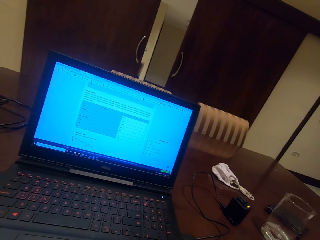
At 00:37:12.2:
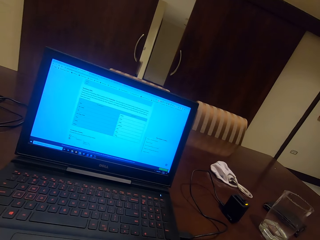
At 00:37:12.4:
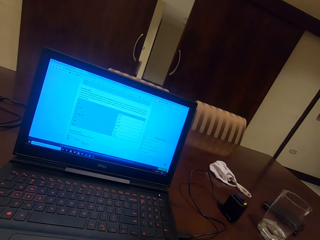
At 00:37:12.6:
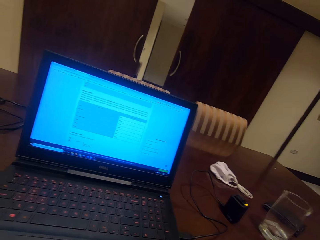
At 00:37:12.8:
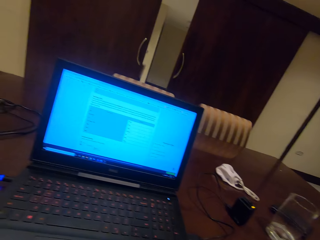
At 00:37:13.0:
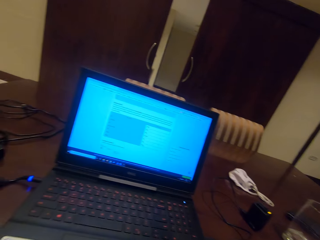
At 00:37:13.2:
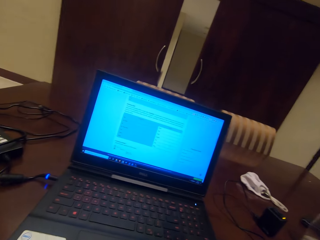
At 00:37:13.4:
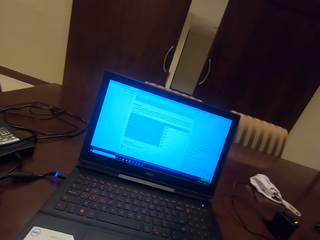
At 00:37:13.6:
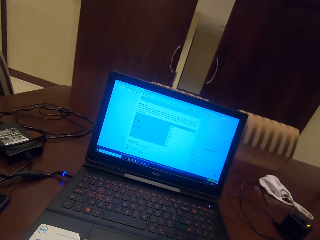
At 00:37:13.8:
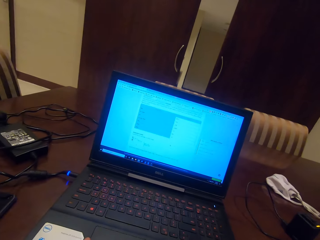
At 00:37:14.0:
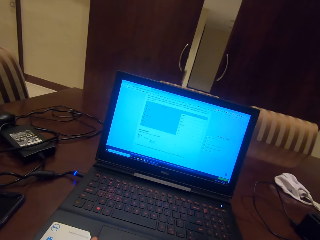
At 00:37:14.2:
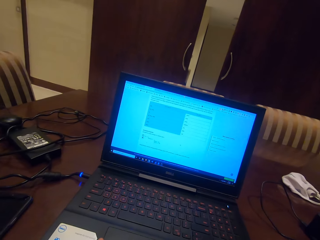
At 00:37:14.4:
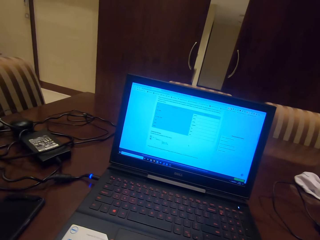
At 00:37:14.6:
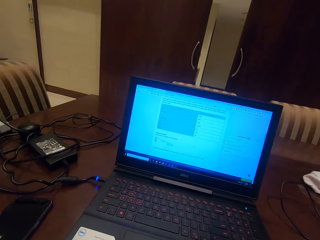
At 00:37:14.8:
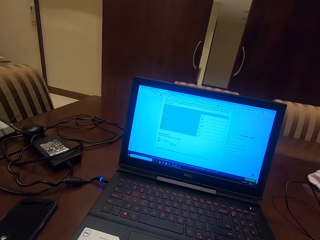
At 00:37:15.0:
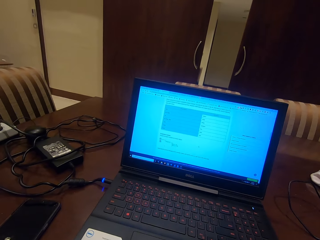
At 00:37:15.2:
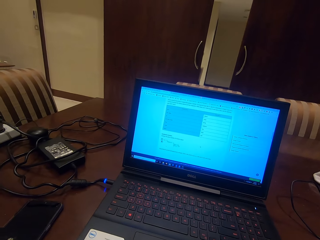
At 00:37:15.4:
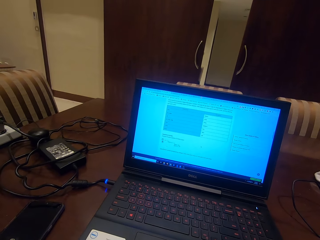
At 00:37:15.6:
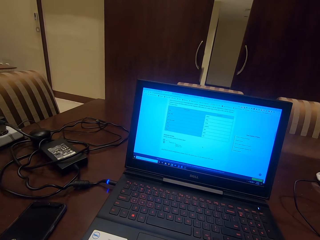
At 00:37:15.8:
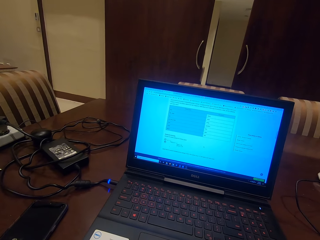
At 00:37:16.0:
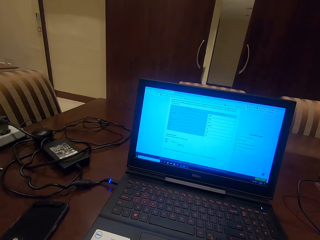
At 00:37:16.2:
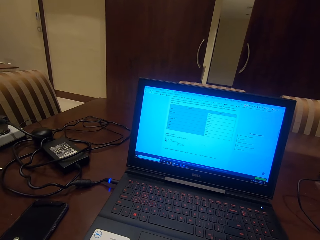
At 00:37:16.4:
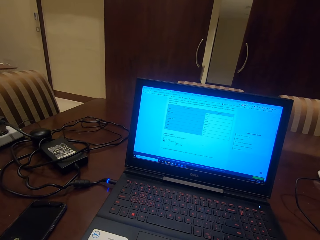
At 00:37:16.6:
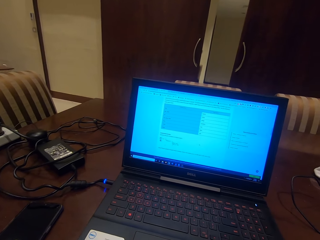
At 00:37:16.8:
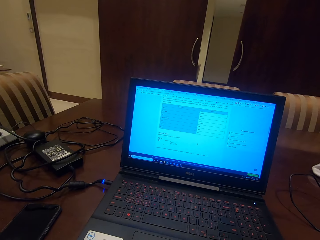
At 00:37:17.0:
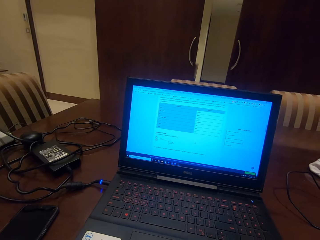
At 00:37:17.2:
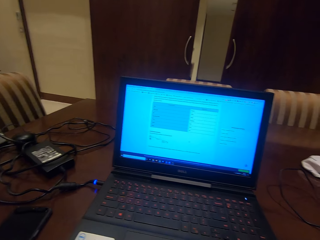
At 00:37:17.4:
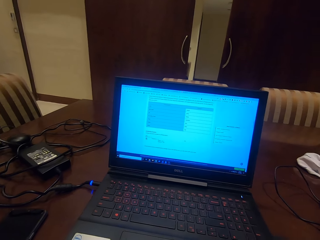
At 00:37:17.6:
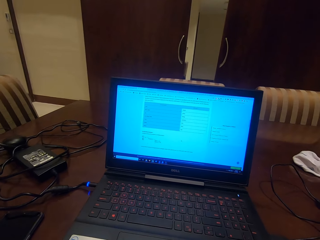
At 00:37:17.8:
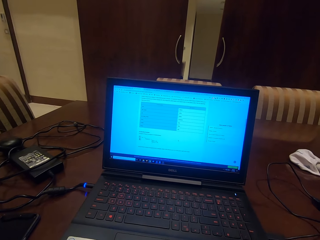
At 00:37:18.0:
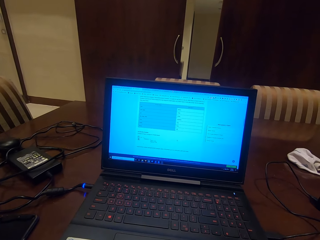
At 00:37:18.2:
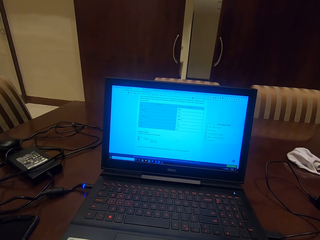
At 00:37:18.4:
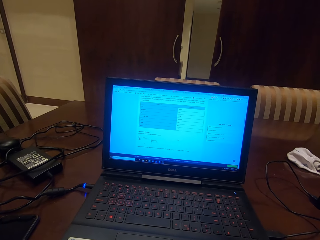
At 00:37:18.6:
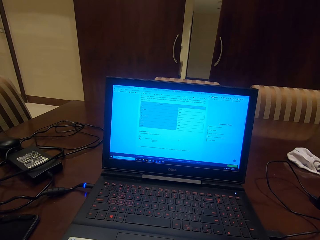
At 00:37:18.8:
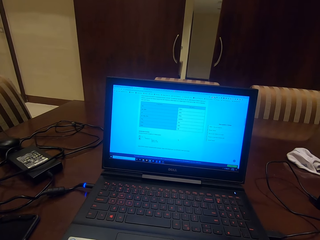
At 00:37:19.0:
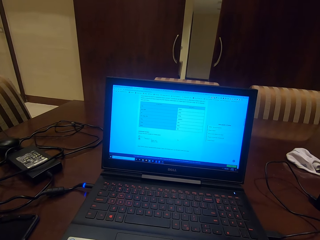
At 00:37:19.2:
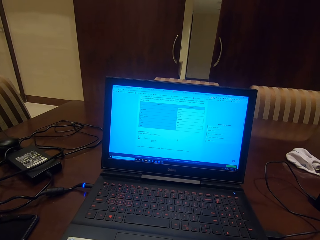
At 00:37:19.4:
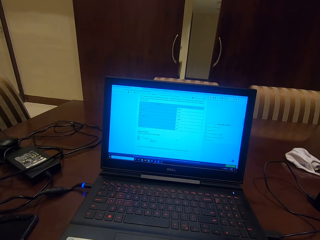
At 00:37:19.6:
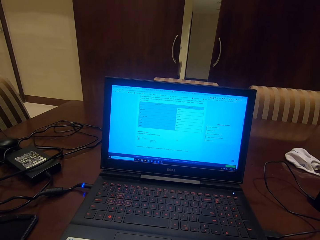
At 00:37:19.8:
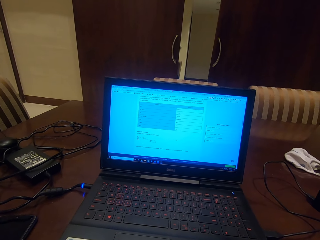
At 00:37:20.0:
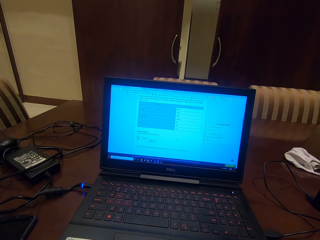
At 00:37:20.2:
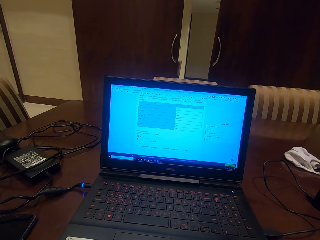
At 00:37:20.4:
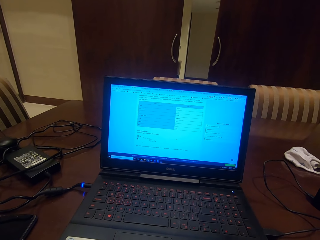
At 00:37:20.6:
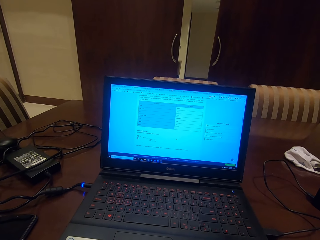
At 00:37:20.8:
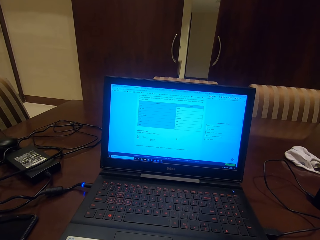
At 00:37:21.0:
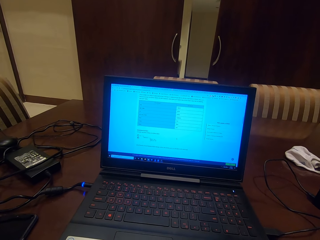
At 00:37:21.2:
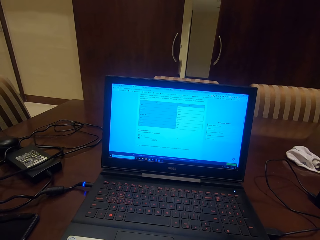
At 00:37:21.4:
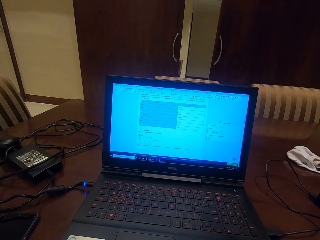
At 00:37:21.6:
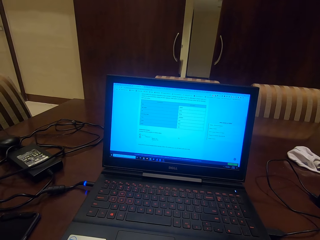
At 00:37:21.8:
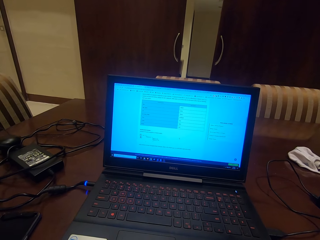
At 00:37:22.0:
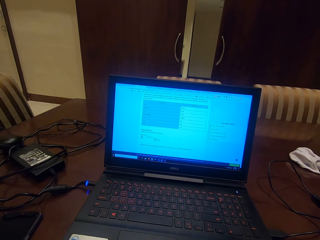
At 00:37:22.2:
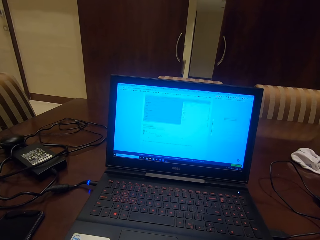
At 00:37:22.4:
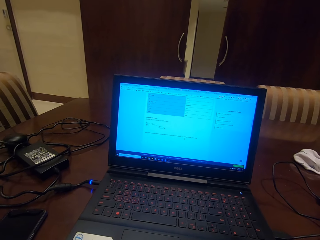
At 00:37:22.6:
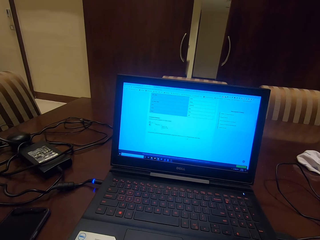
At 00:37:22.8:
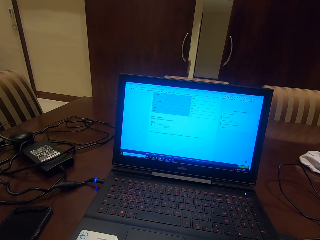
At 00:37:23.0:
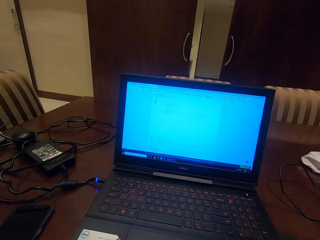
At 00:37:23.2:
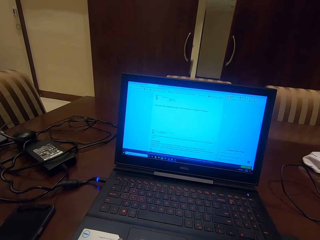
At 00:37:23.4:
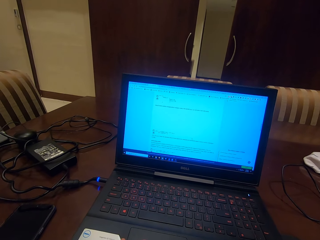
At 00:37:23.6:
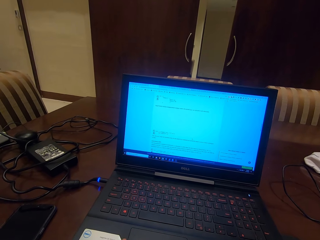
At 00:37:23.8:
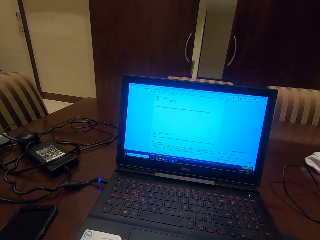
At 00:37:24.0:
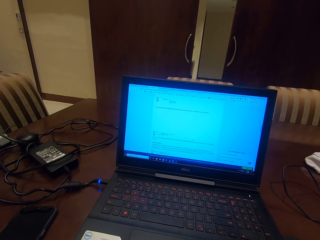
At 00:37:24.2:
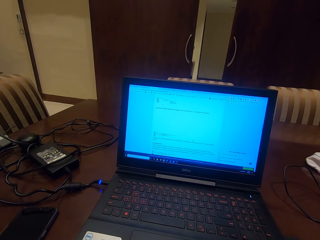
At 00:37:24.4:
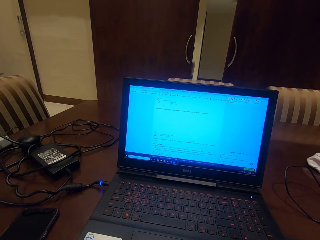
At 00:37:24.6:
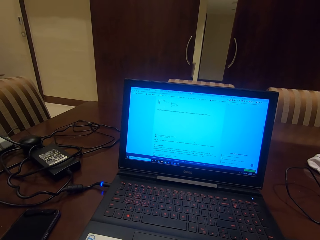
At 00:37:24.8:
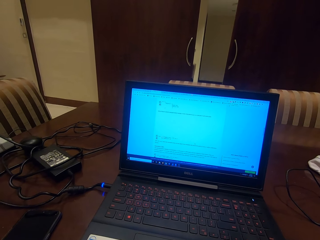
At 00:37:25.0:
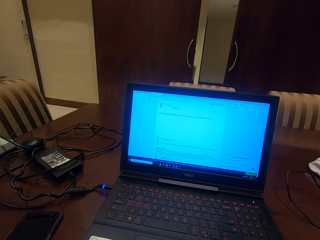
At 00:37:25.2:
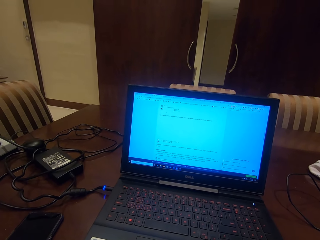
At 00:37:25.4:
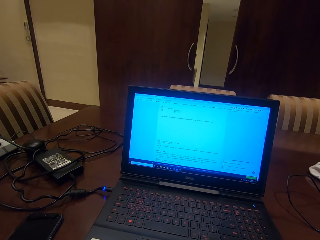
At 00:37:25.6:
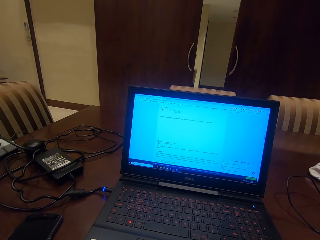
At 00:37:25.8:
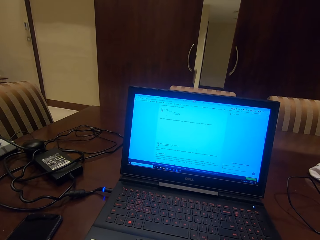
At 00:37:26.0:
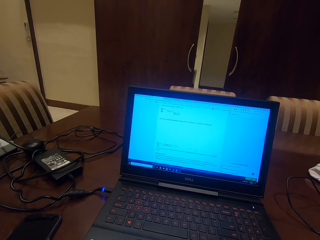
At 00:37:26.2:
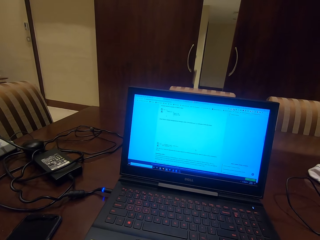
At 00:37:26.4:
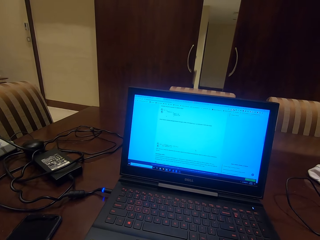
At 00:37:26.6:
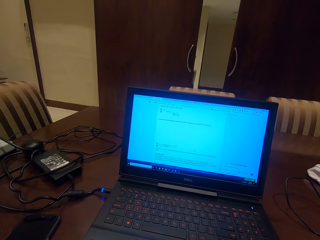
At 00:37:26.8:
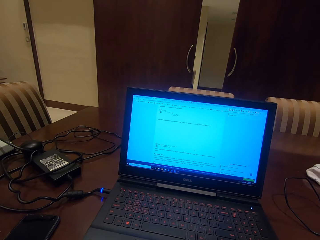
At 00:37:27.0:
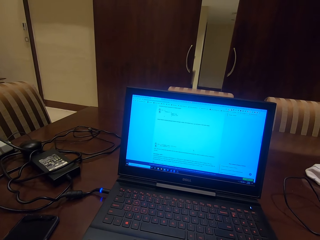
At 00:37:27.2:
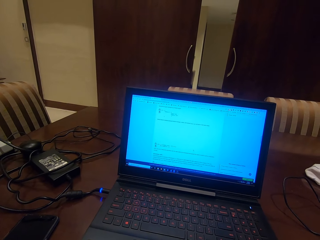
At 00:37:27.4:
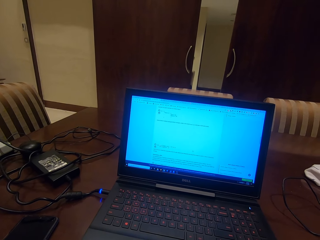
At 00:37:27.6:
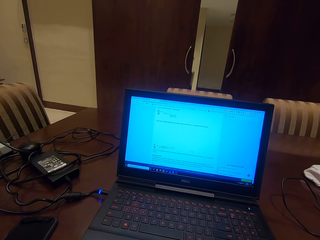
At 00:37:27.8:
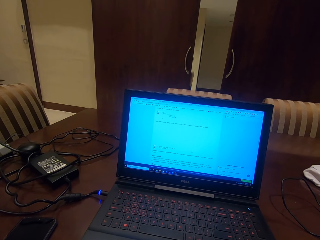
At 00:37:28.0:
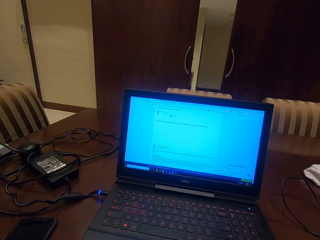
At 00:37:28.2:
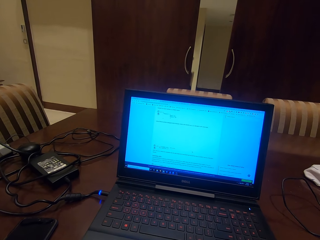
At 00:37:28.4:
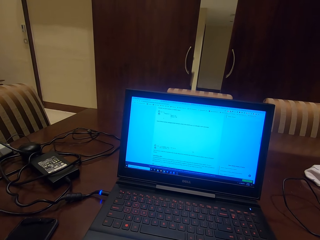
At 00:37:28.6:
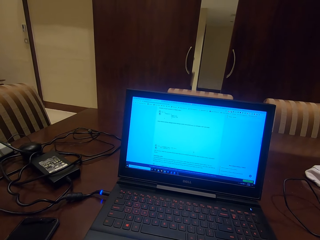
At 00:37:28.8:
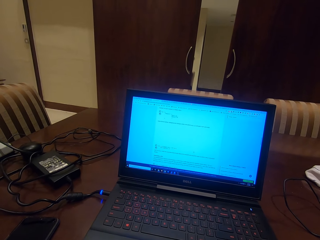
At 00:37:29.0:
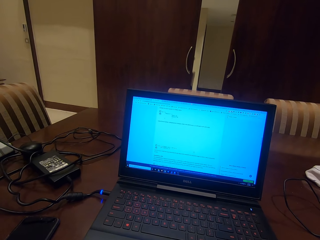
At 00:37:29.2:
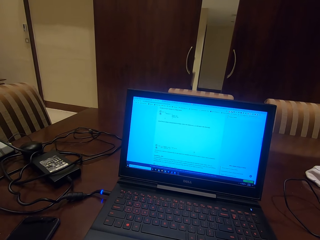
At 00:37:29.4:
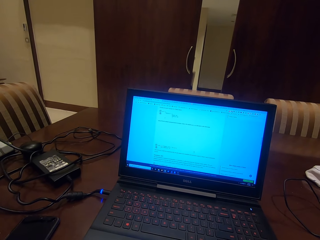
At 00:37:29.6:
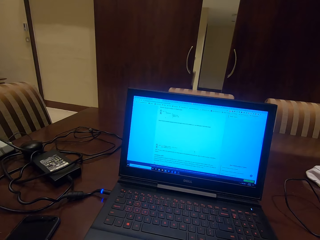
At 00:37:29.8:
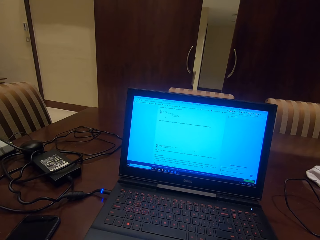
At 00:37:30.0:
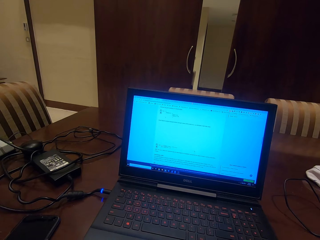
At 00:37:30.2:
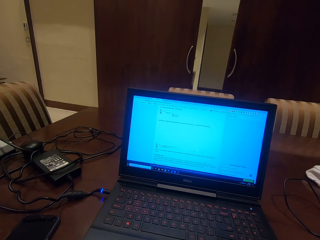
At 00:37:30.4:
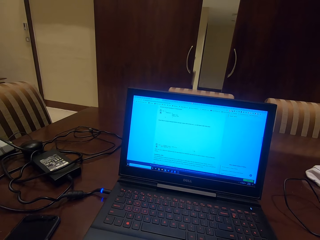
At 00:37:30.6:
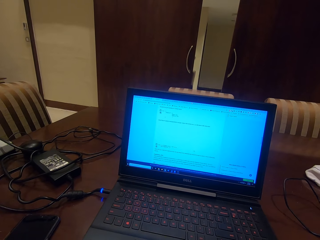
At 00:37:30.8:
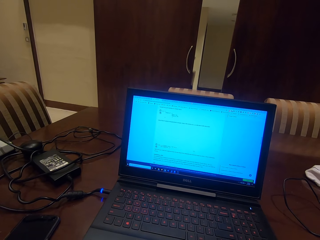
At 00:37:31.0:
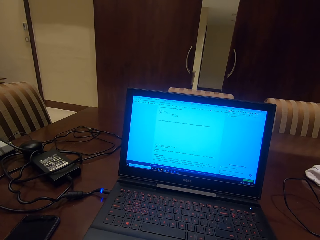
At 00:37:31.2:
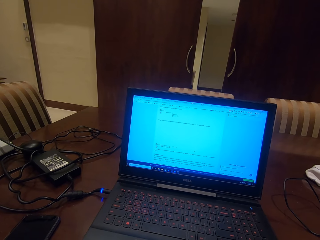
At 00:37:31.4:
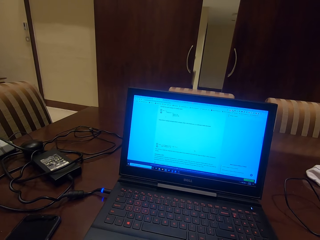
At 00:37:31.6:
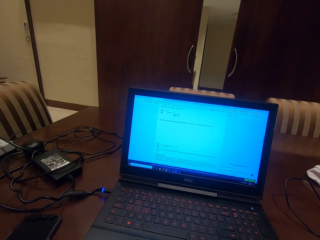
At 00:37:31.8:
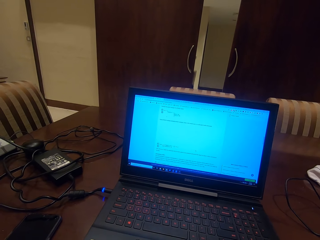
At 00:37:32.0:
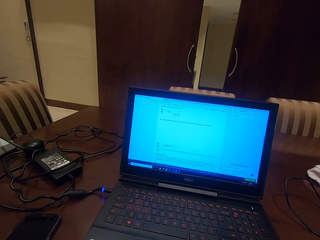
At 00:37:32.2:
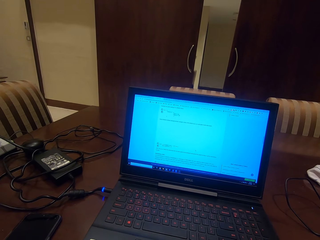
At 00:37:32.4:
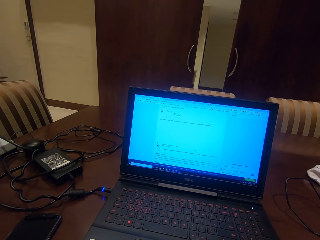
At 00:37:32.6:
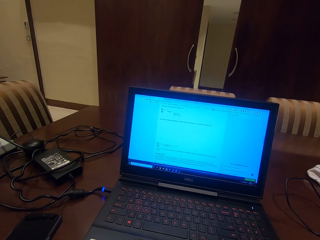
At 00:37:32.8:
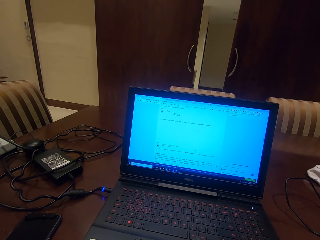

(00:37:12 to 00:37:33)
The camera wearer reads a page on a laptop. They scroll down a page on the laptop. They read a page on the laptop.
